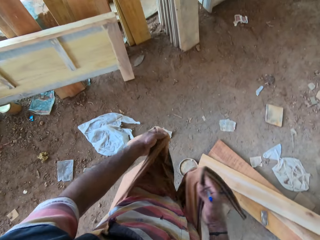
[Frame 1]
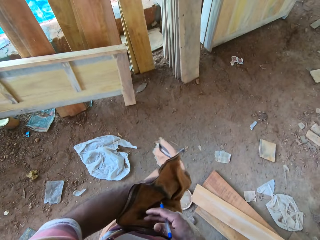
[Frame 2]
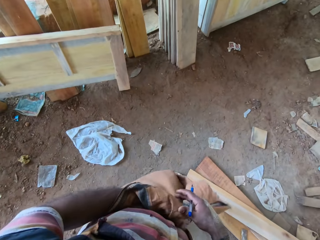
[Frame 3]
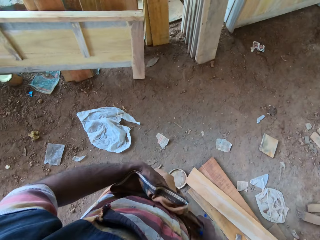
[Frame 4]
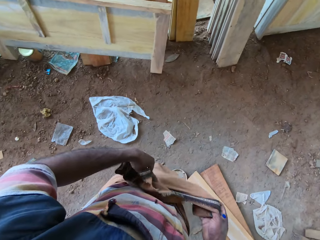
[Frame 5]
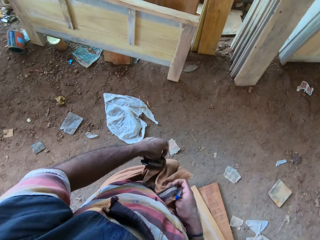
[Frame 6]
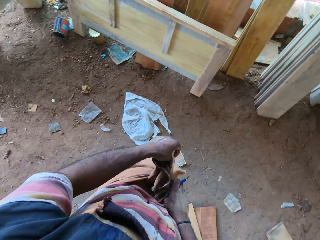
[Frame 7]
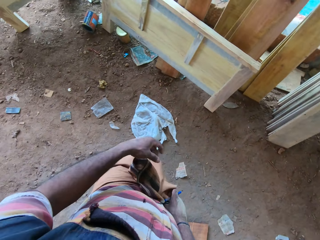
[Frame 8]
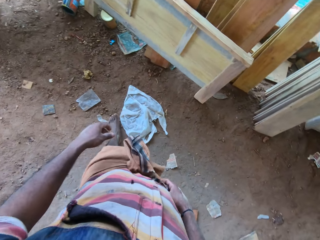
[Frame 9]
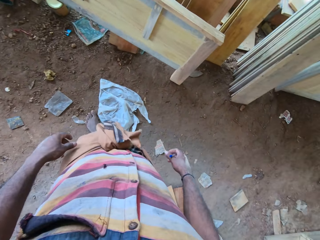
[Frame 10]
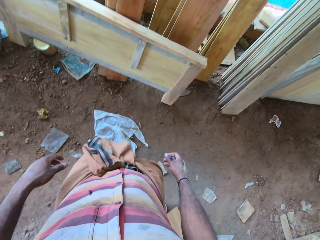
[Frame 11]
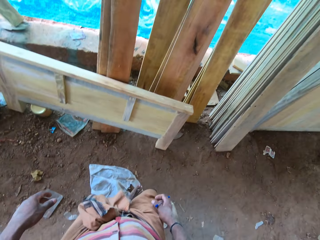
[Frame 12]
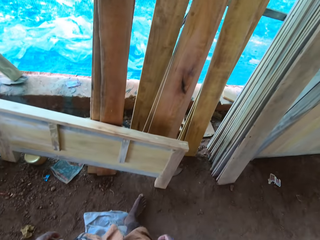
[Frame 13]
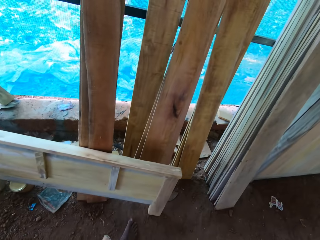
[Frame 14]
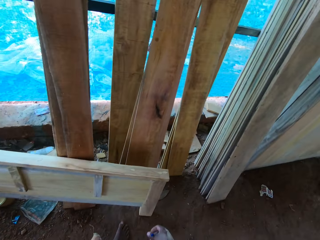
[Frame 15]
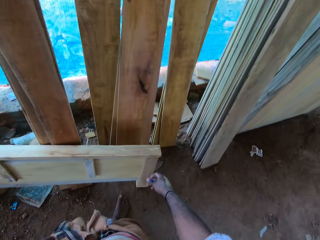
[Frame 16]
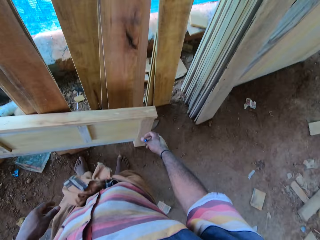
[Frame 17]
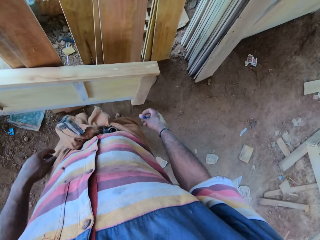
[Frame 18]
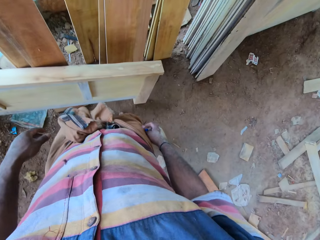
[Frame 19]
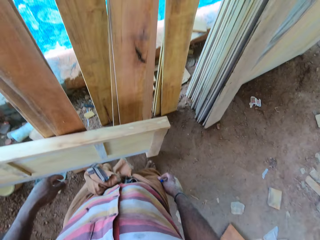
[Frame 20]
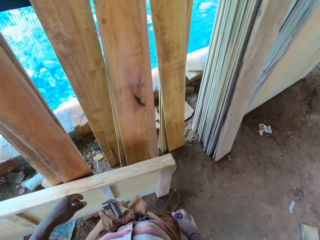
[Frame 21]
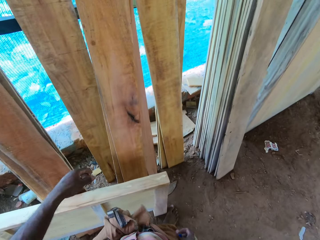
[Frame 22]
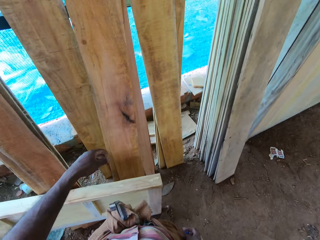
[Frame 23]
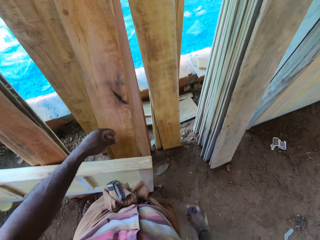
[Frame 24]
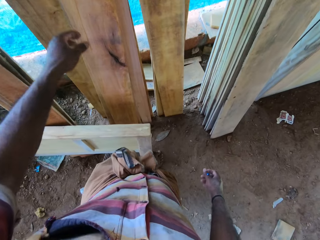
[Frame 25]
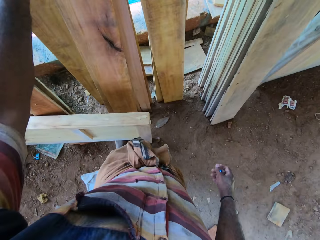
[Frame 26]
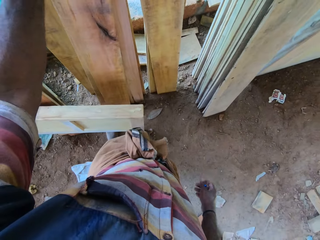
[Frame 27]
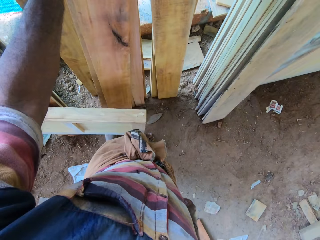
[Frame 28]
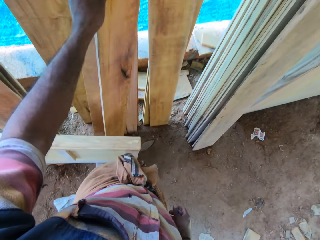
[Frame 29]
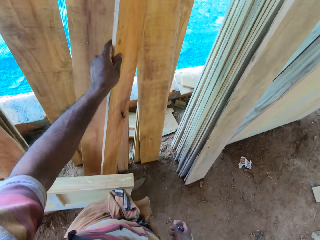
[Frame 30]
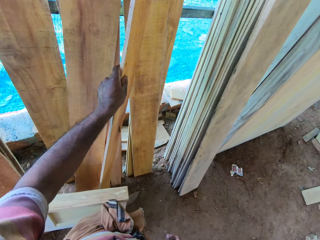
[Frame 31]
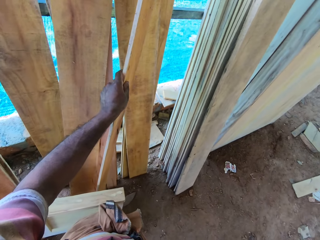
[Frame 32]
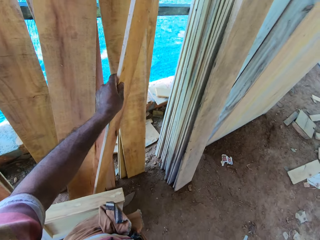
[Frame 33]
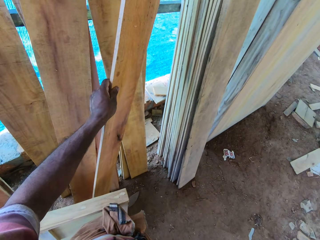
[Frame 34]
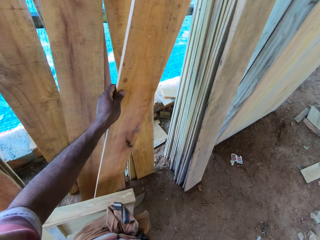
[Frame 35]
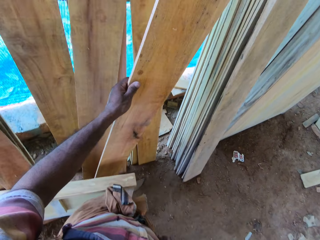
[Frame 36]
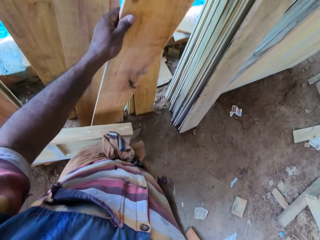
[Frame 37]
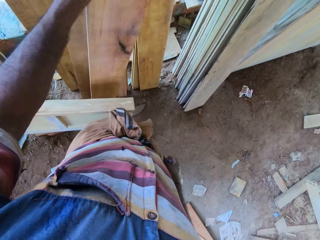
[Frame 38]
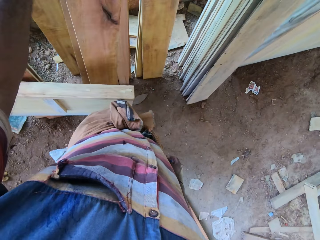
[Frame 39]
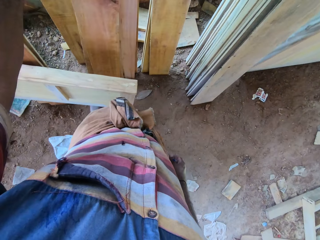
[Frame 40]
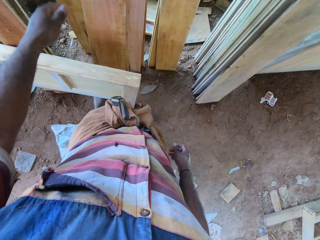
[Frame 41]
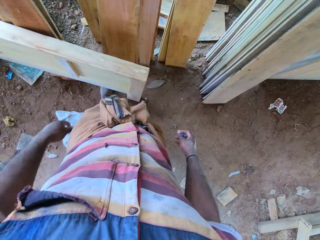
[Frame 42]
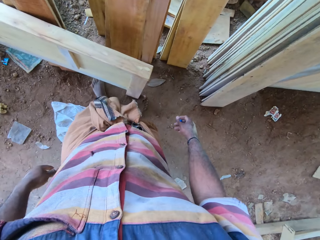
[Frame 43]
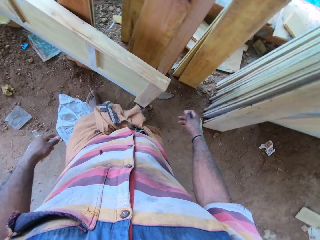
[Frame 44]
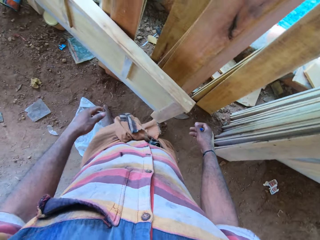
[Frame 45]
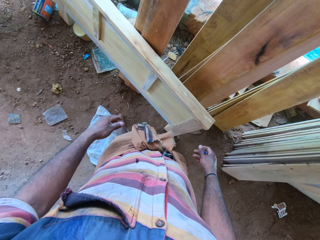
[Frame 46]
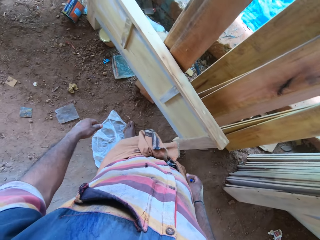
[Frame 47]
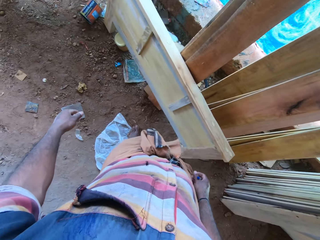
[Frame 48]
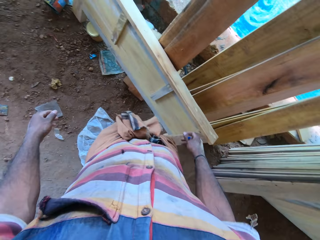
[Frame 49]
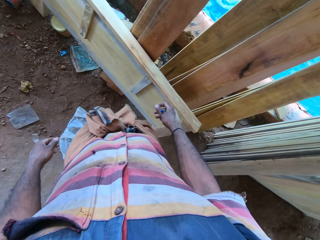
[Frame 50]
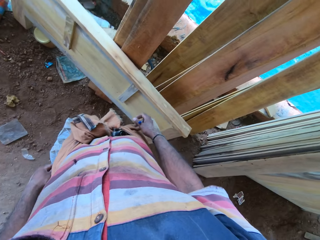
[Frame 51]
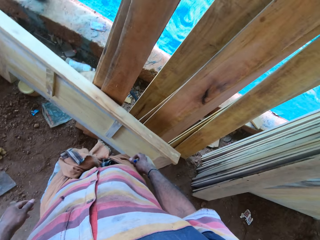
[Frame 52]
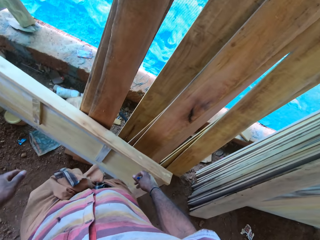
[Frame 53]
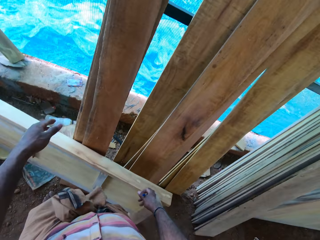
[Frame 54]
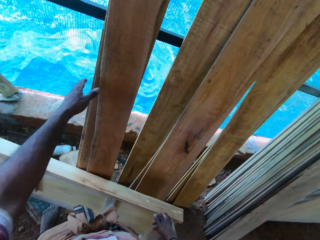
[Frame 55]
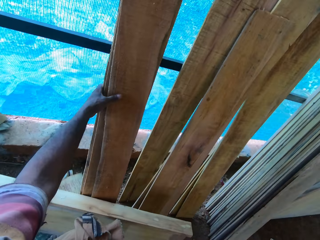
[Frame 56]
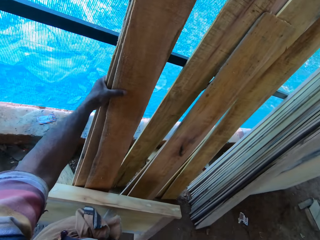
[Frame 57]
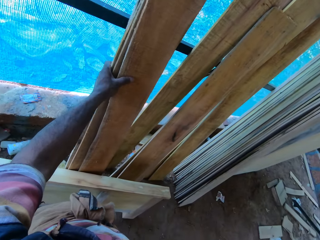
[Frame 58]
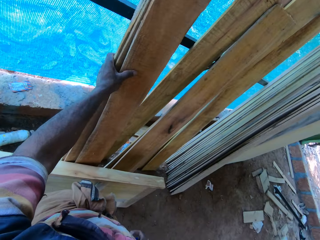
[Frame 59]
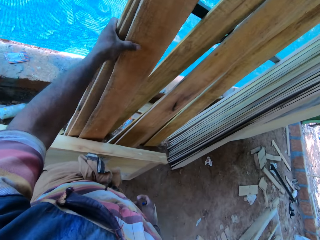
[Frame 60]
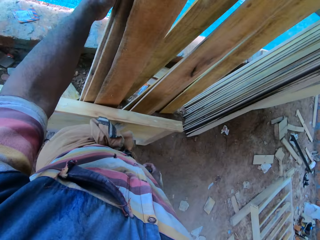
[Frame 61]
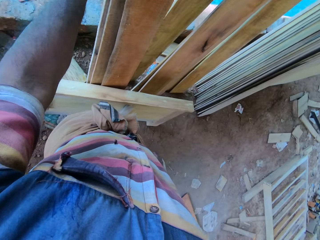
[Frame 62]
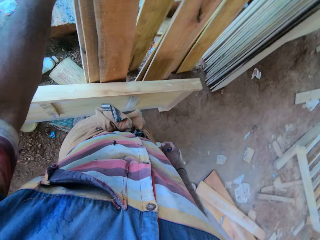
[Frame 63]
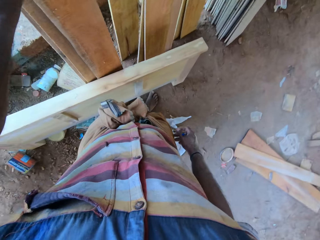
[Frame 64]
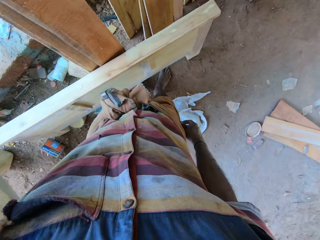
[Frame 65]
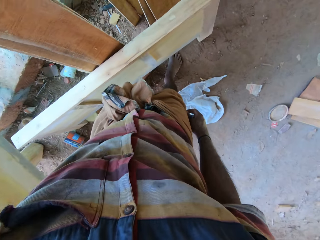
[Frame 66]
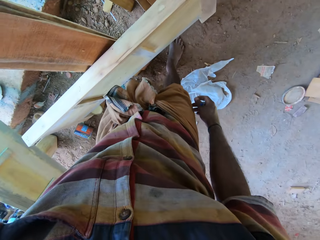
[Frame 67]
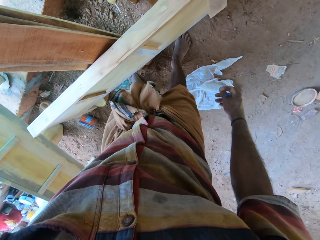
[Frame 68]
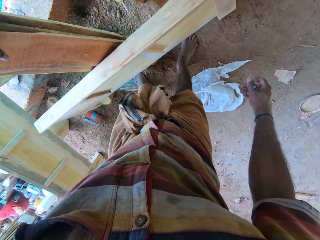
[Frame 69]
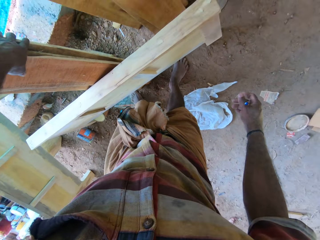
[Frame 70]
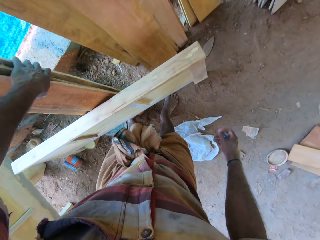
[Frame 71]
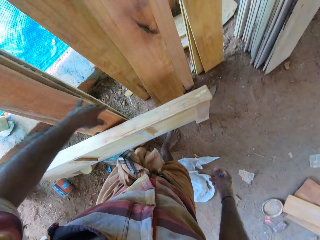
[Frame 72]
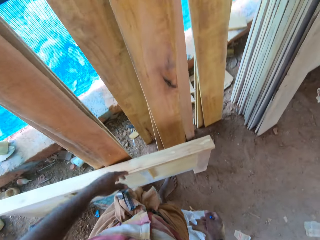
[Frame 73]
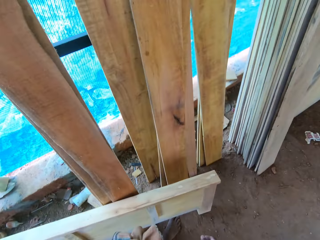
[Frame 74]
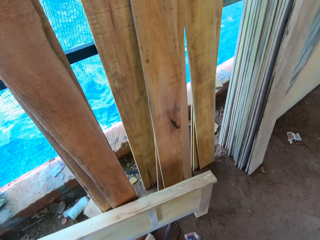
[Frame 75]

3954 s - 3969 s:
The camera wearer ties the garment. They walk around, pick up a piece of wood, hold the piece of wood and look at the wood. They drop the wood. They look around. They check the wood. They hold the wood.

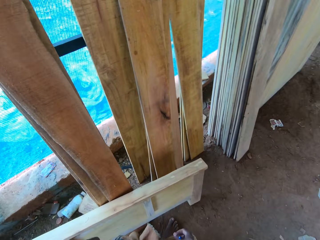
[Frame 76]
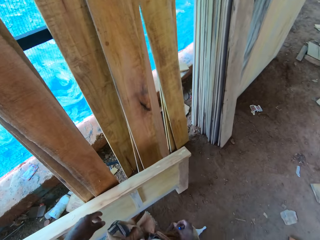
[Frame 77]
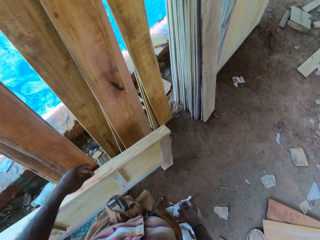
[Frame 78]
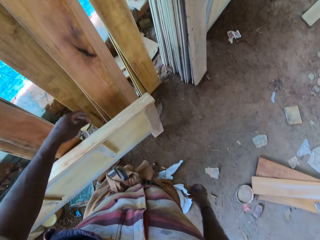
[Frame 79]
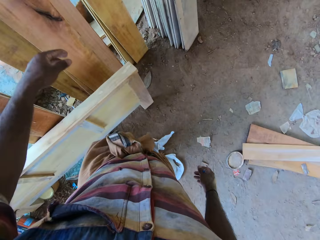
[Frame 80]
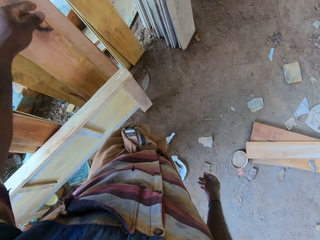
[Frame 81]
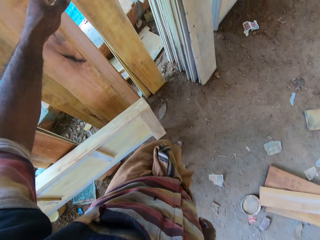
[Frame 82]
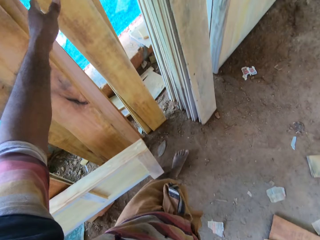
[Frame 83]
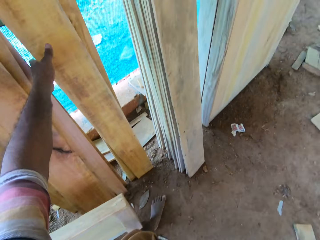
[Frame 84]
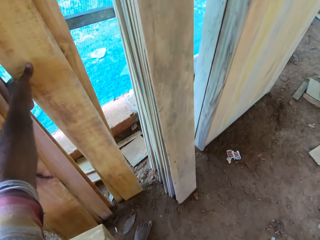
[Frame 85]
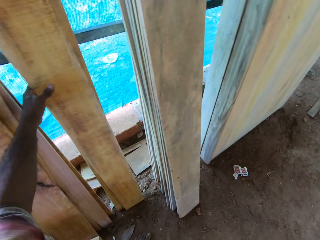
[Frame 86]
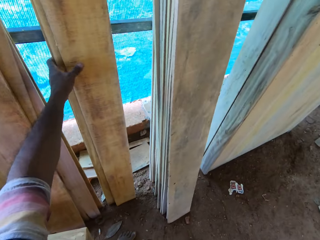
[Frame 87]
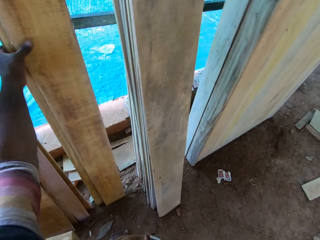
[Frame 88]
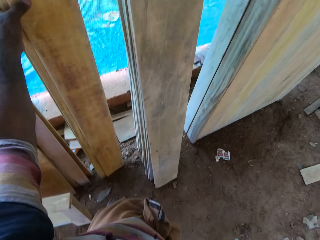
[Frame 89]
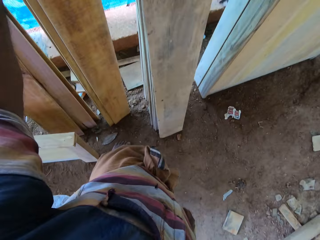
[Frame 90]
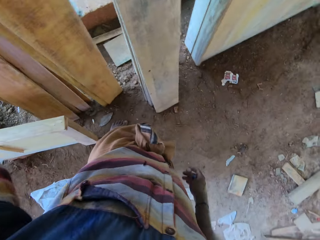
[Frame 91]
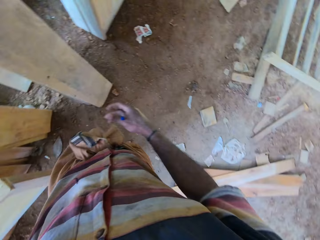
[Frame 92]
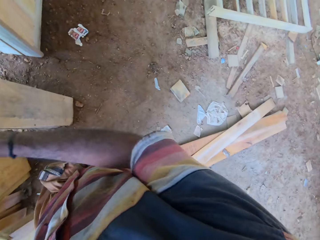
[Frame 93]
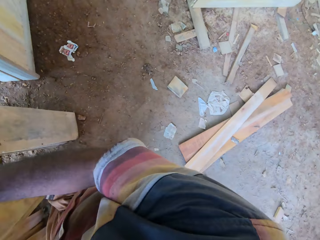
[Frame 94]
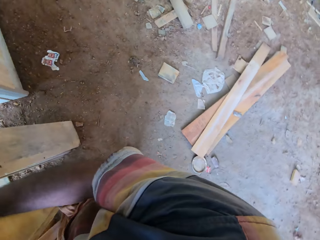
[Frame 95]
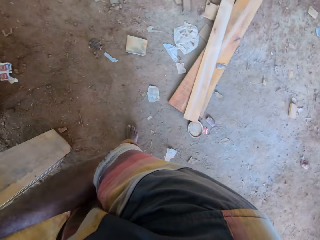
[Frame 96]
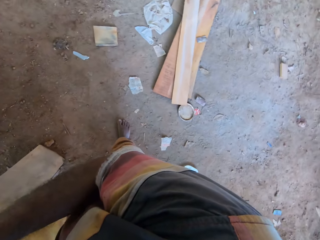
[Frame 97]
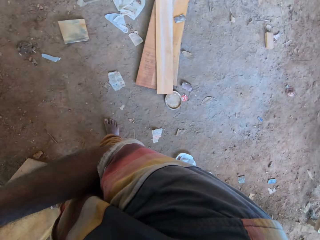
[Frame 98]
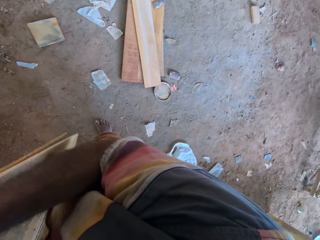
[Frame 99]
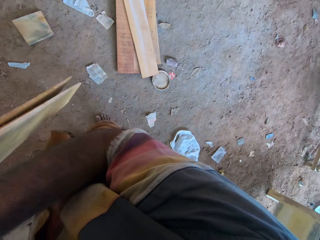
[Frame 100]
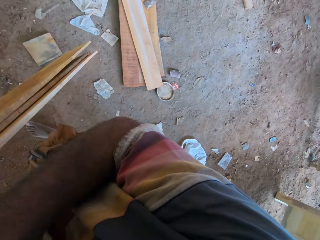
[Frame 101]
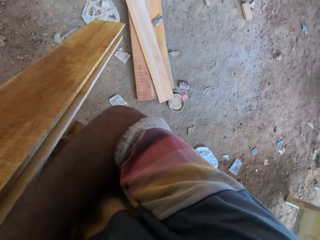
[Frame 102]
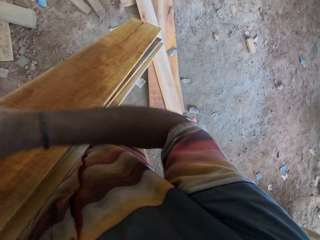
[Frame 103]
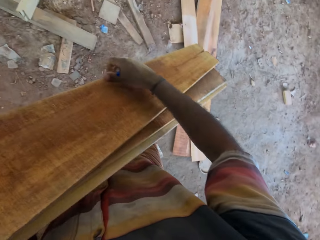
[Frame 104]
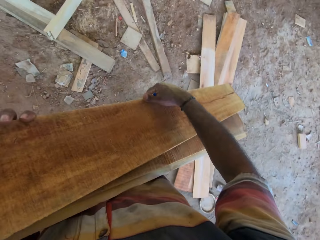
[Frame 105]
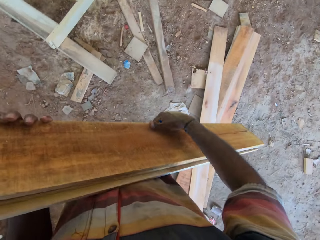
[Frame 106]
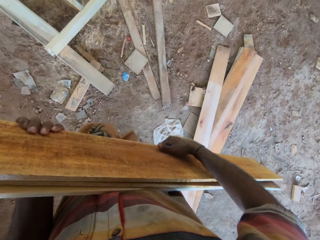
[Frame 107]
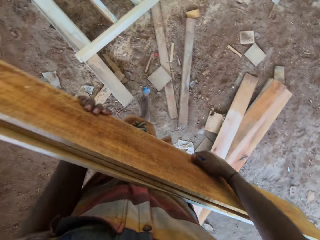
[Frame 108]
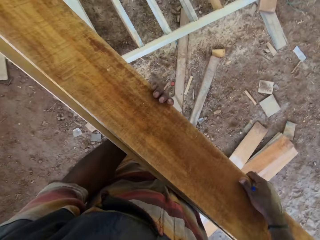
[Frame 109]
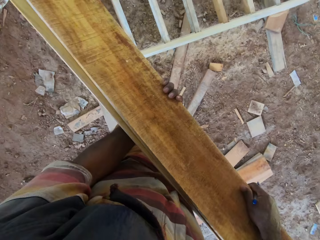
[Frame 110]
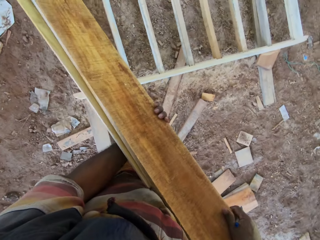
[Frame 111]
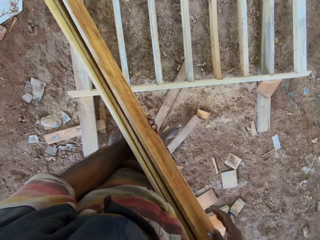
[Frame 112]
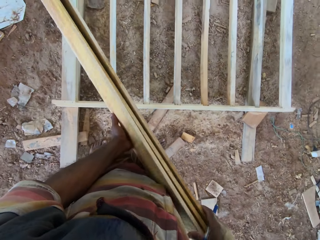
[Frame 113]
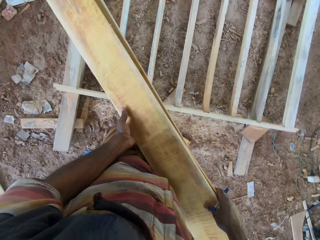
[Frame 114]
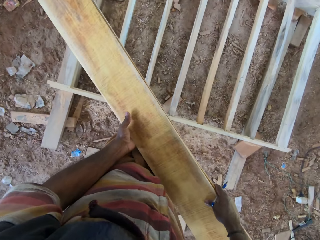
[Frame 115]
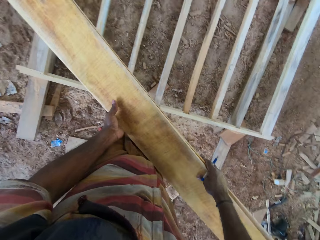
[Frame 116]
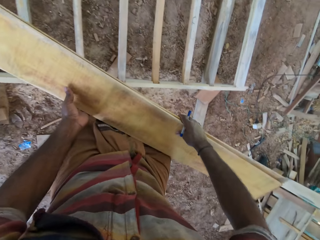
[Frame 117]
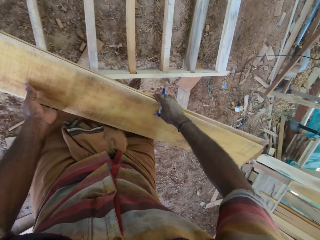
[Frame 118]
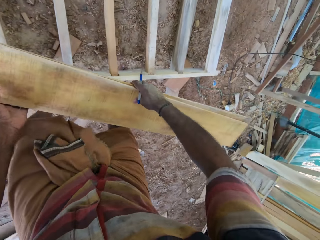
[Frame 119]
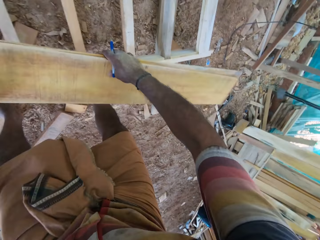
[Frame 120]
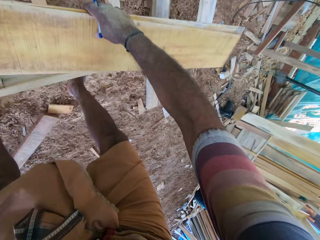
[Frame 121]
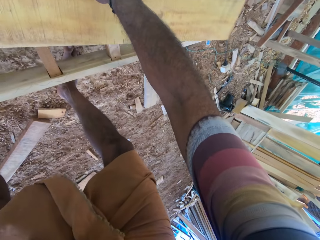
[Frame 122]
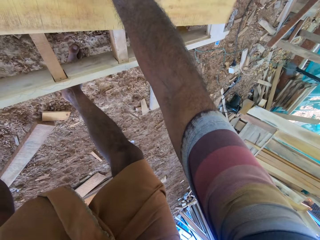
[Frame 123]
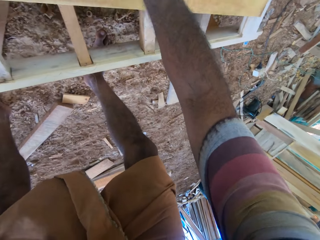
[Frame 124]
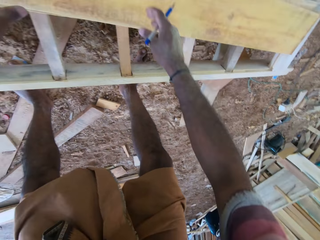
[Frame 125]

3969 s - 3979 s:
The camera wearer removes their hand. They pick up the wood. They carry the wood. They walk around.
